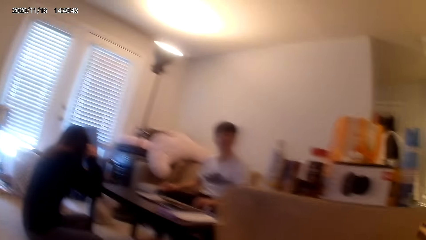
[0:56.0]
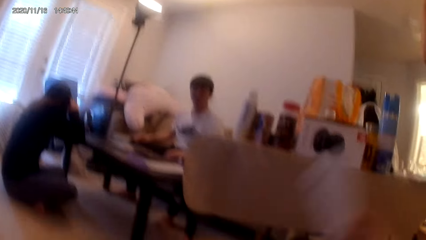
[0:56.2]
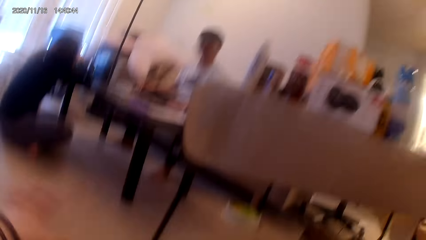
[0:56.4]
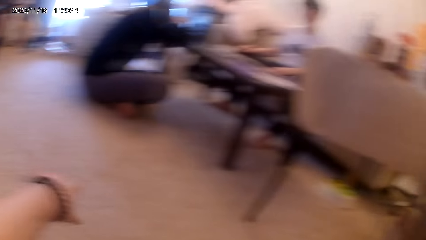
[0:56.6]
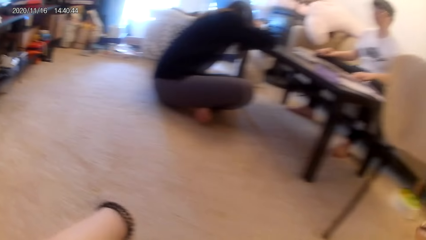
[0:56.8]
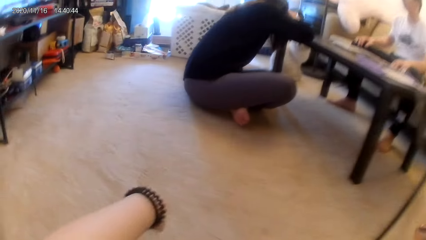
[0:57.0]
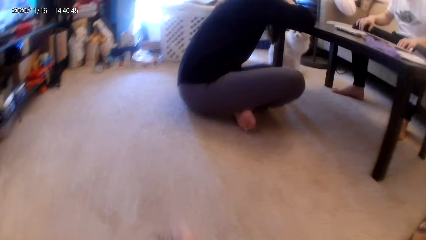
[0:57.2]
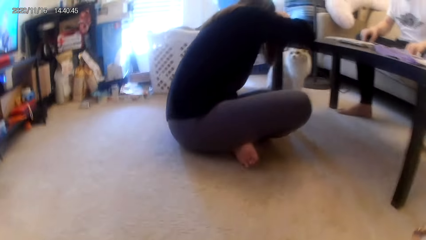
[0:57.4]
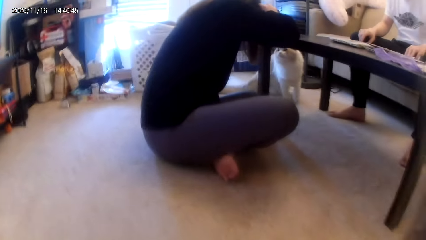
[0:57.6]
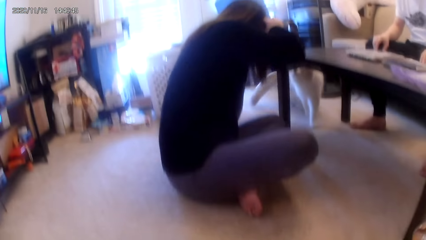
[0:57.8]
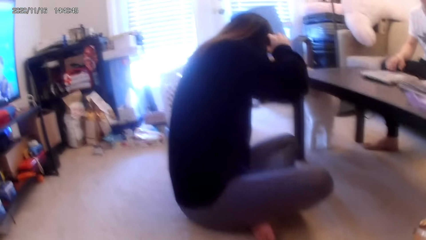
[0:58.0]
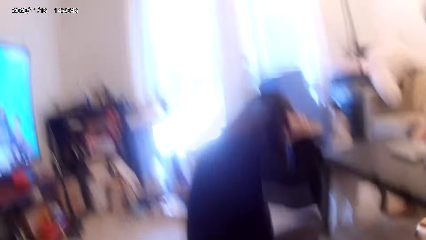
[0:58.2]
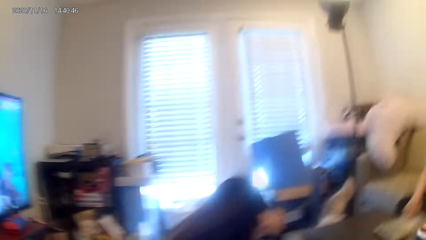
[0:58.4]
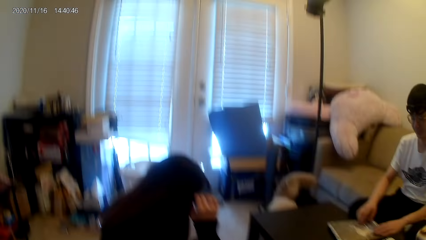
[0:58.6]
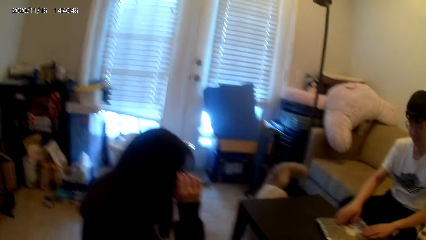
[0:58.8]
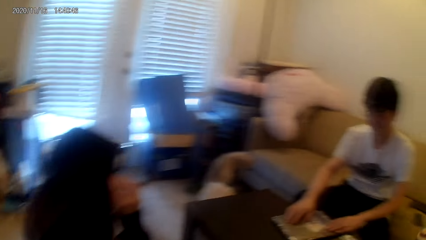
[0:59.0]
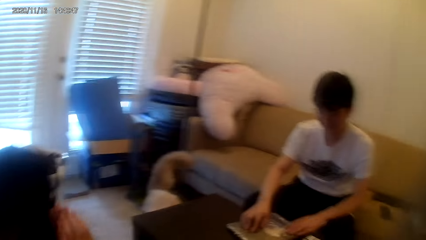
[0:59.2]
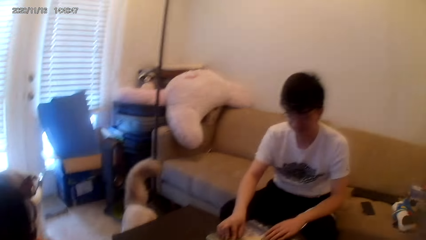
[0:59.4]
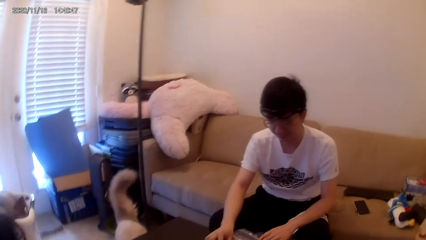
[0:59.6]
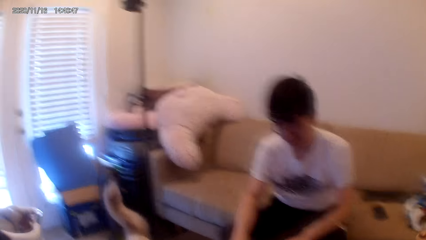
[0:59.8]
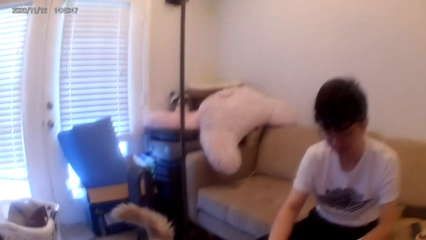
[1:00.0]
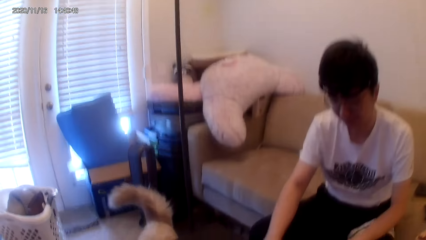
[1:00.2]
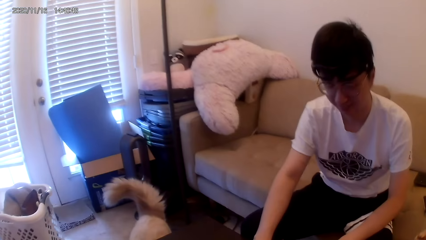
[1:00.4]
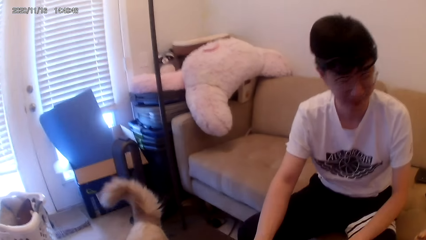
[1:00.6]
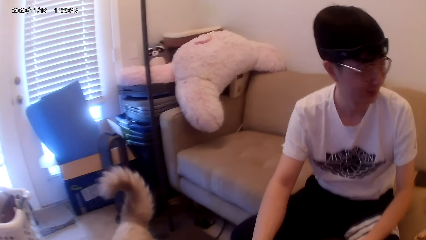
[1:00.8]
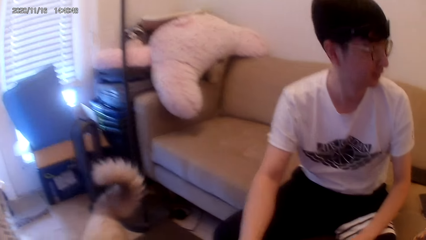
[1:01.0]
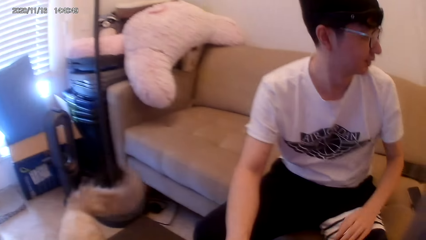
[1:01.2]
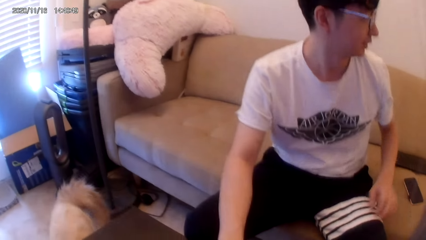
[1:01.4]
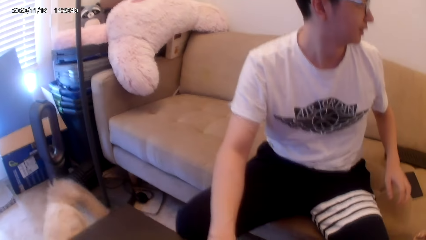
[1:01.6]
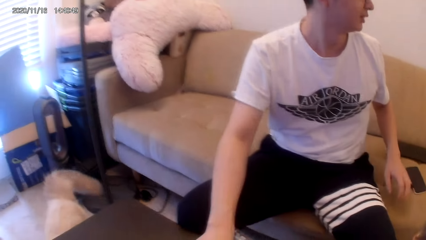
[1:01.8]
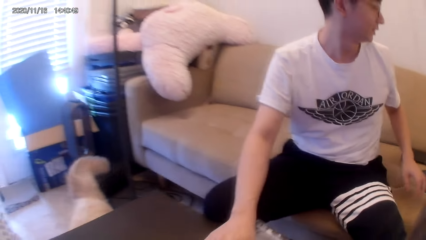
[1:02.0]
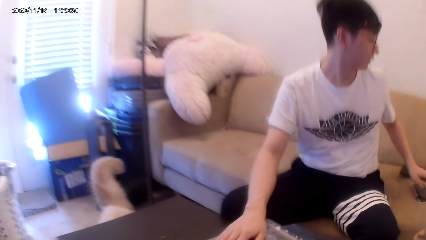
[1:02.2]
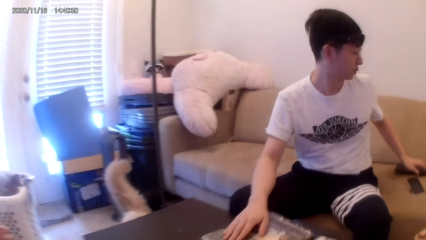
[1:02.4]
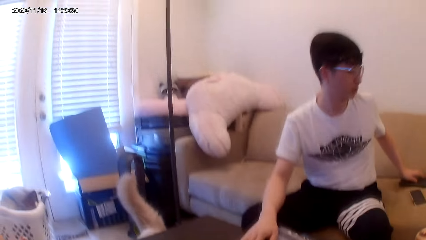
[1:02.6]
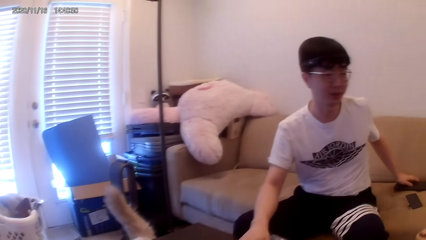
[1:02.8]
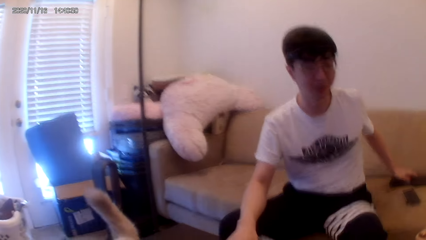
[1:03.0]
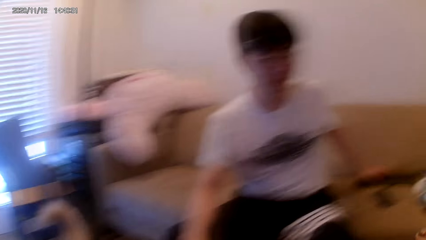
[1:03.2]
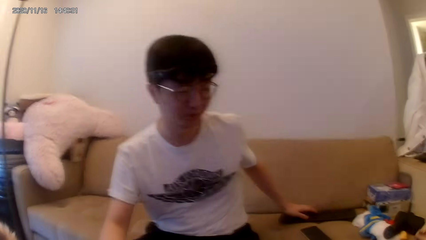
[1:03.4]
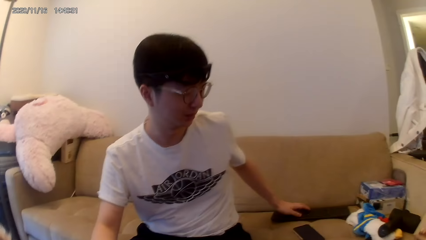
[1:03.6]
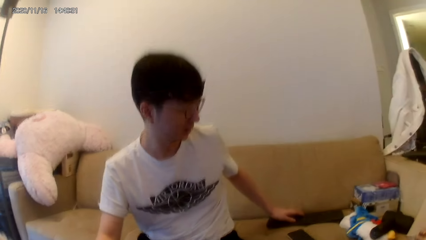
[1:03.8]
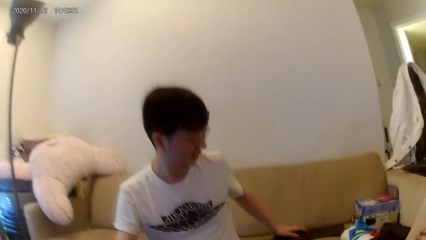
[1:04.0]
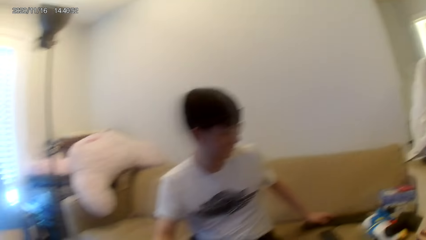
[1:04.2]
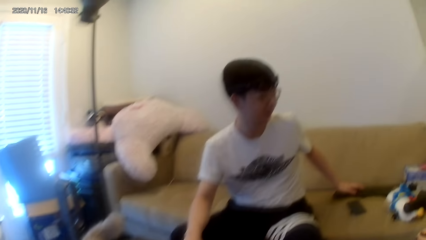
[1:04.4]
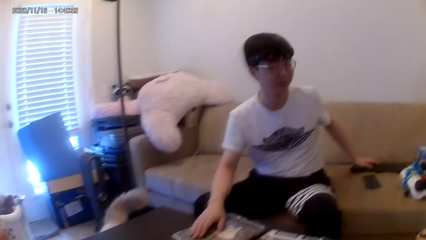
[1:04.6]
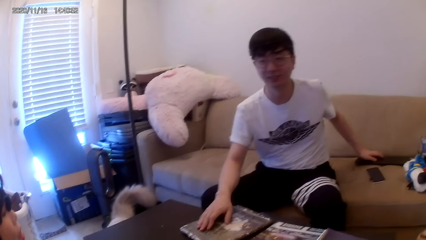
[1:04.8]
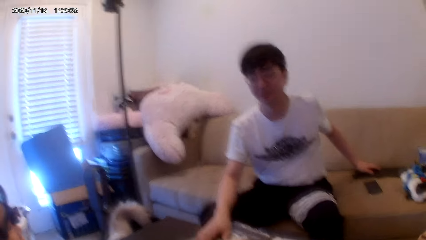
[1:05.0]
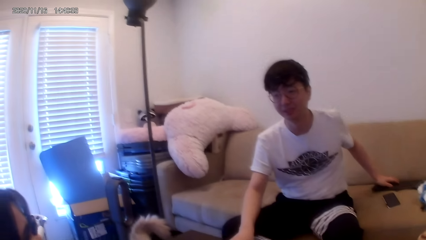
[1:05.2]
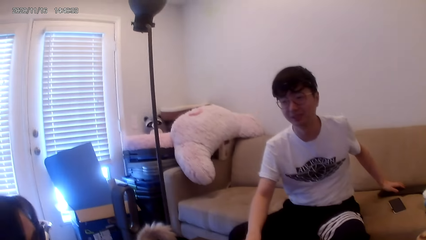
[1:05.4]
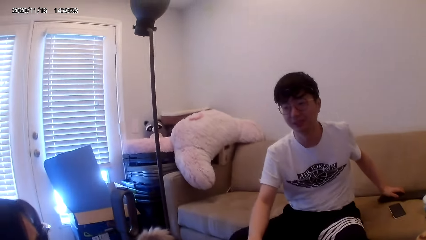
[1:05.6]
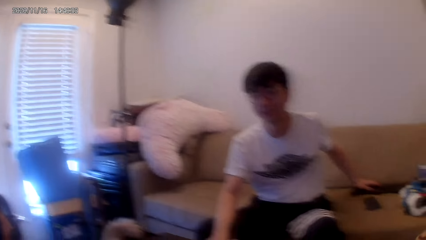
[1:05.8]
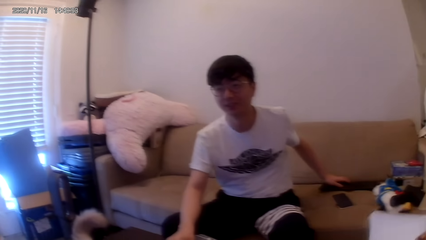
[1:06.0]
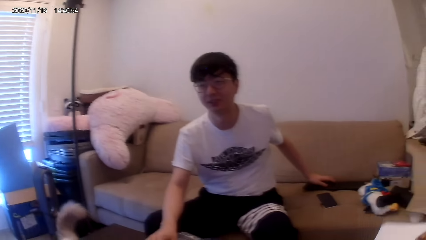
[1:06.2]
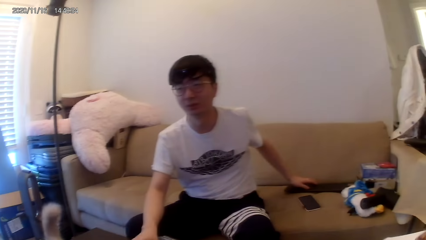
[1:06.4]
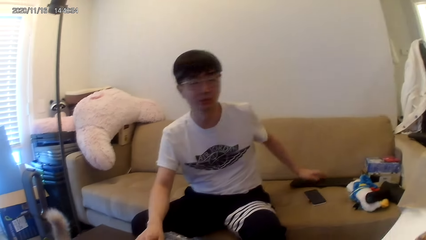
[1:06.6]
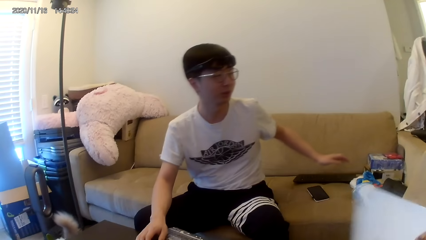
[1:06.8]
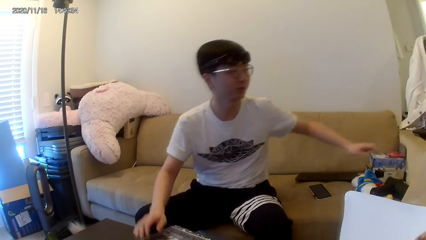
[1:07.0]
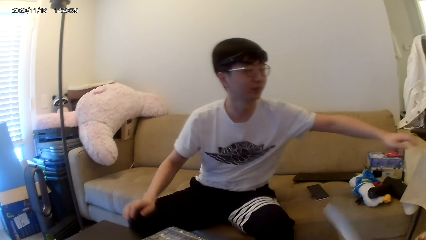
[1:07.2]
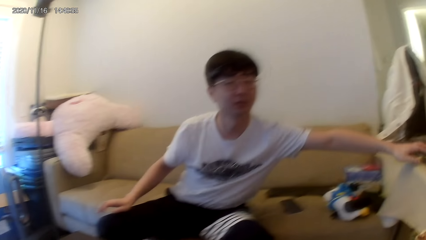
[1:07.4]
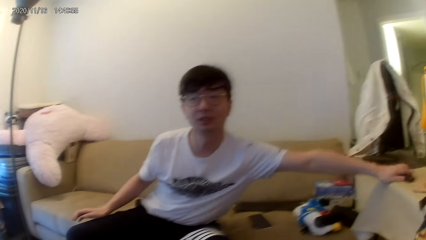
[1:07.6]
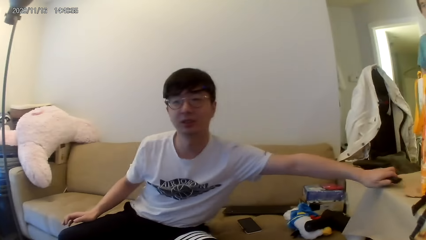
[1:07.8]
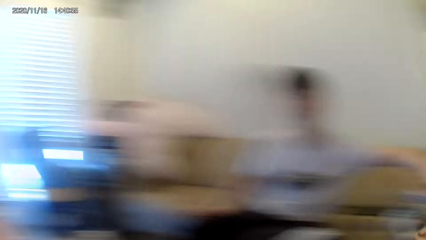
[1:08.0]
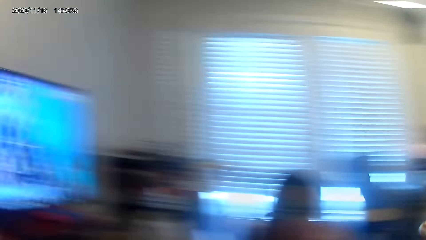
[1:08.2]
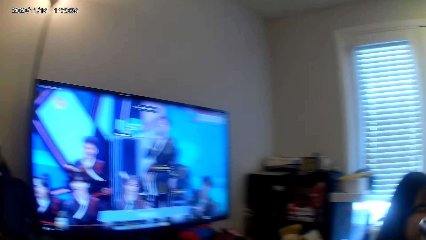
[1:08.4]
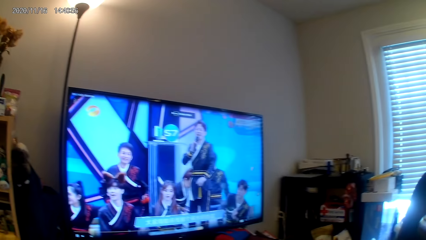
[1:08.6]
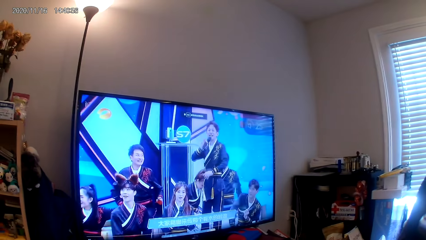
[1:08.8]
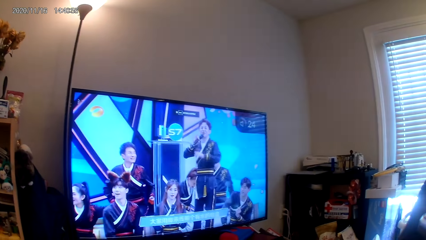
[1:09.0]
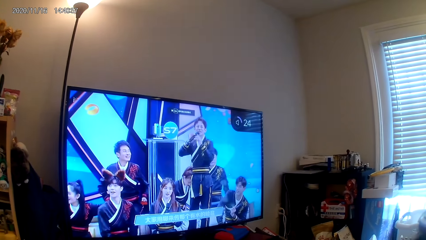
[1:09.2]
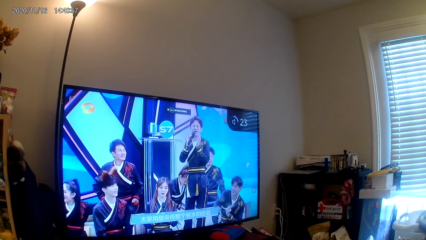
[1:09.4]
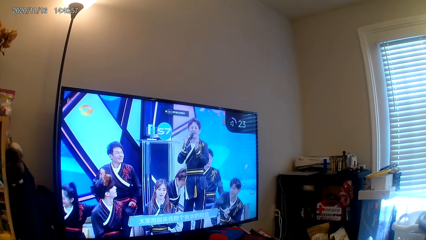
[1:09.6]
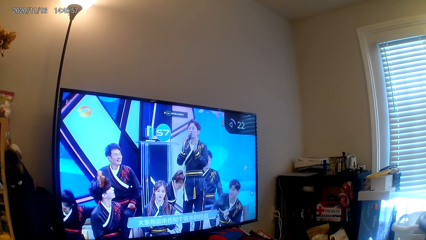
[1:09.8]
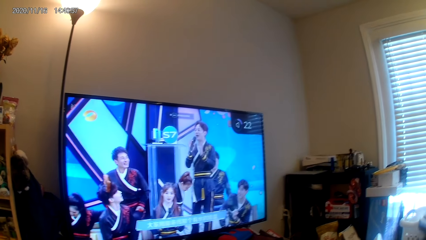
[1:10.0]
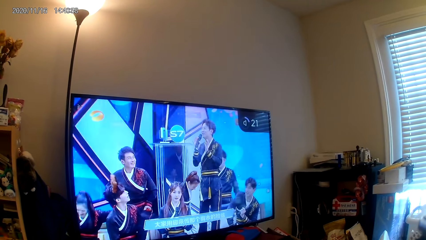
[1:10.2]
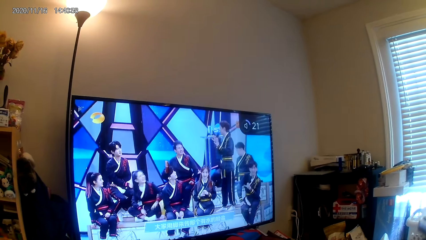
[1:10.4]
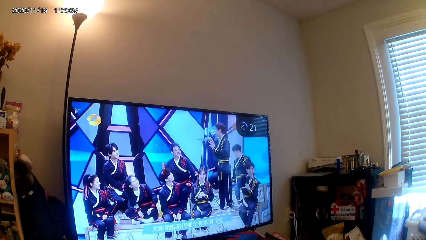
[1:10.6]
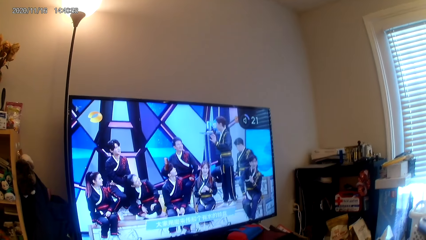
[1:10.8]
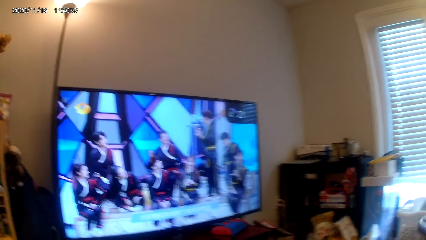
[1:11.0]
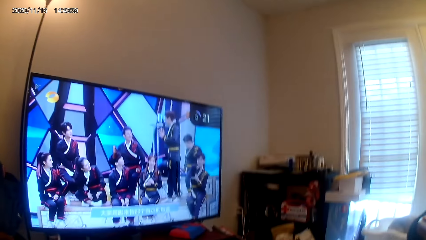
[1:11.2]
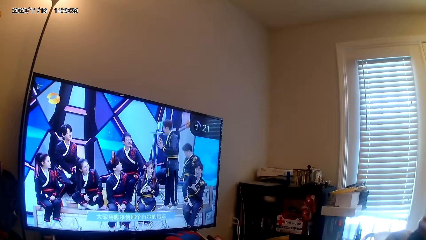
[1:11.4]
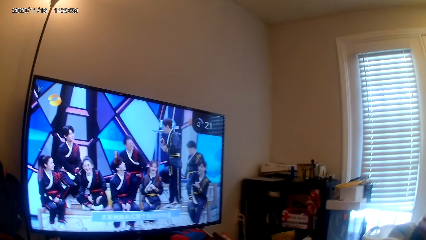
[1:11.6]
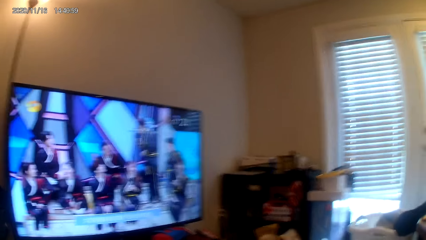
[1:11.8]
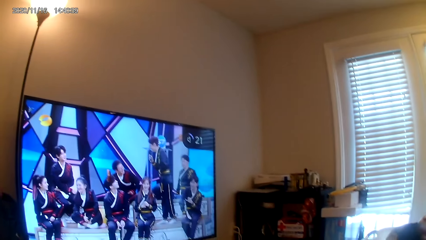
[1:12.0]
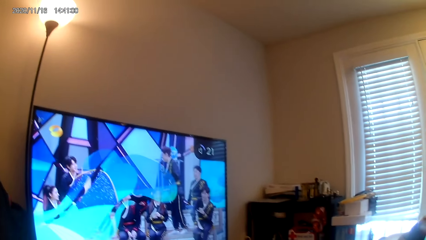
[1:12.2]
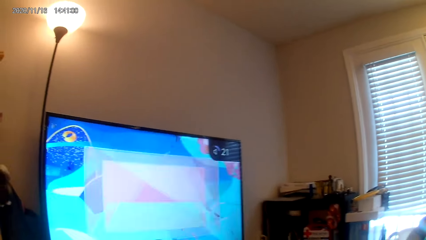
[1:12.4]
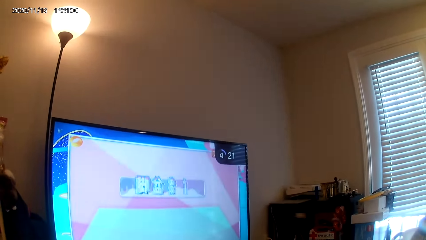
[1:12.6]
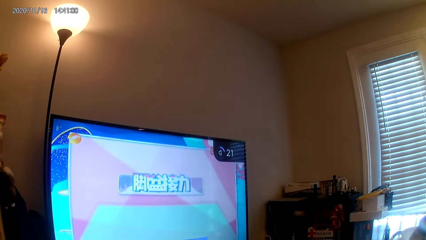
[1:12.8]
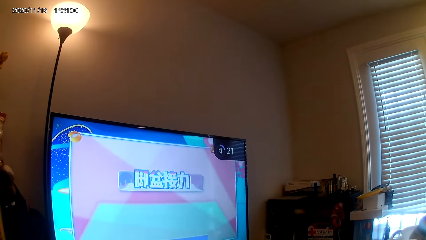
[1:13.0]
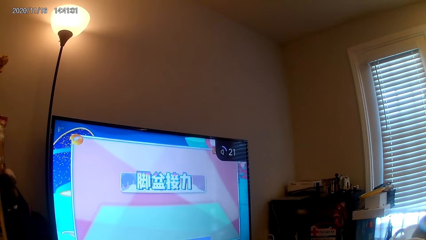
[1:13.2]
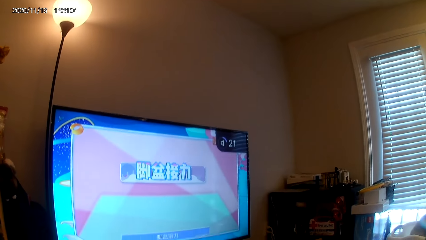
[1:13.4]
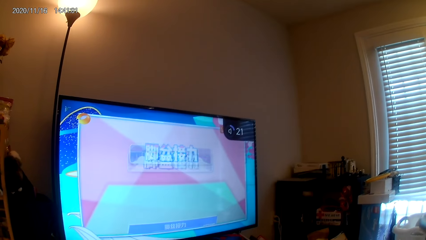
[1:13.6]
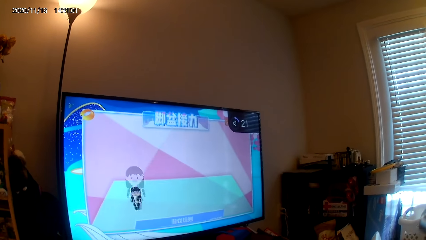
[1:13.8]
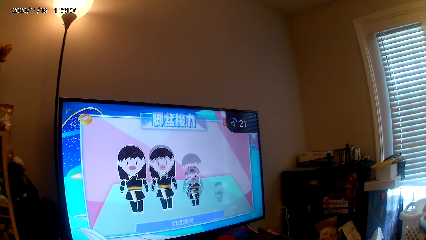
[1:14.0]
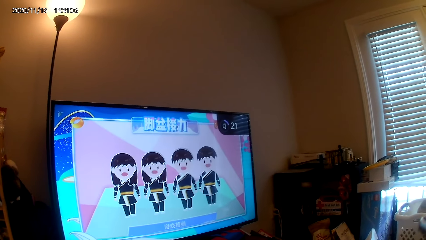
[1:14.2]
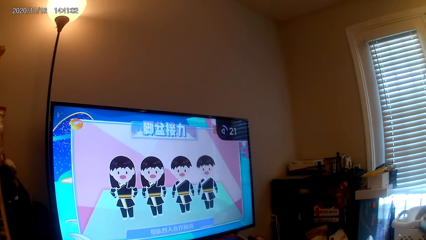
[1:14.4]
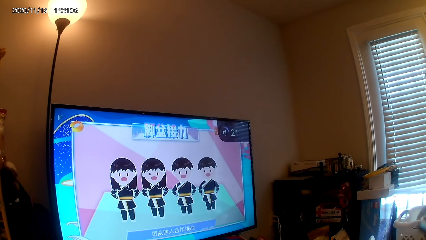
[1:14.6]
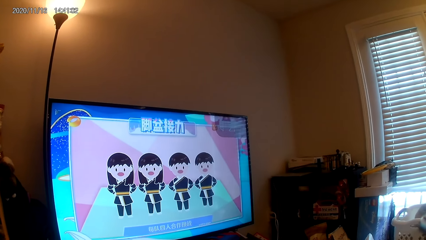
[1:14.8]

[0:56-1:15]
The camera wearer walks around. They look around. They hold the paper. They drop the paper. A person picks up the remote. The camera wearer stares at the screen.
